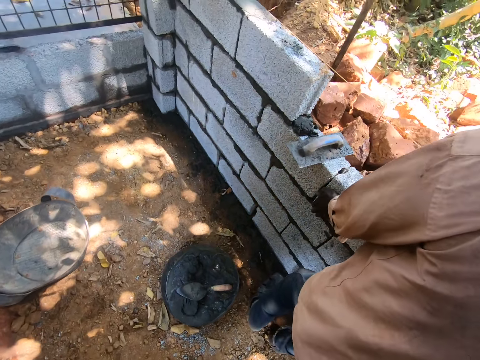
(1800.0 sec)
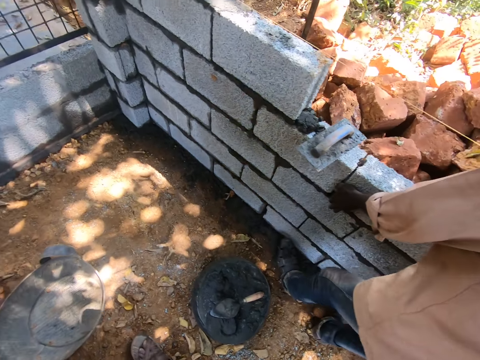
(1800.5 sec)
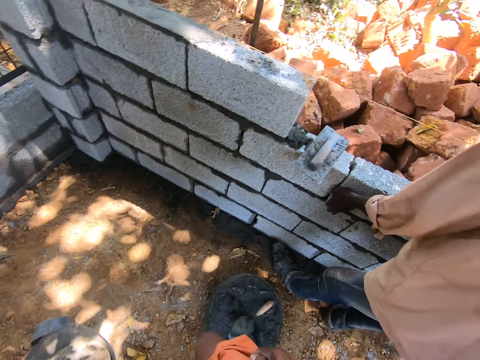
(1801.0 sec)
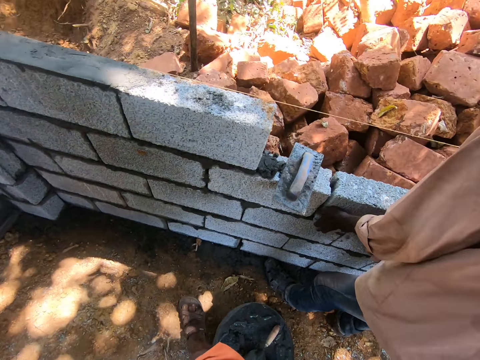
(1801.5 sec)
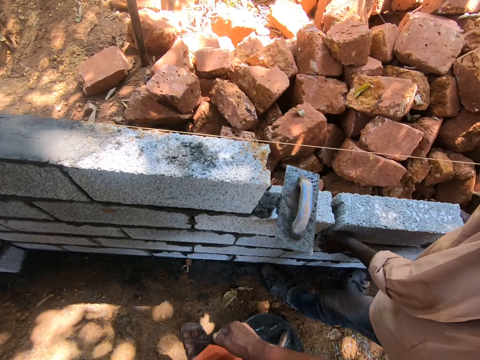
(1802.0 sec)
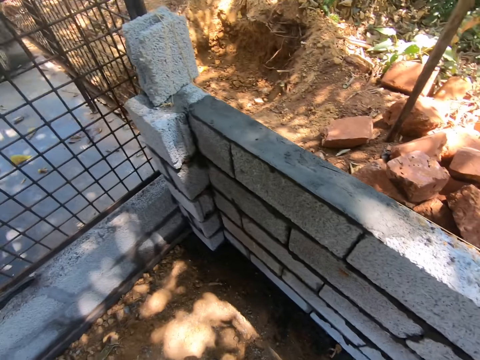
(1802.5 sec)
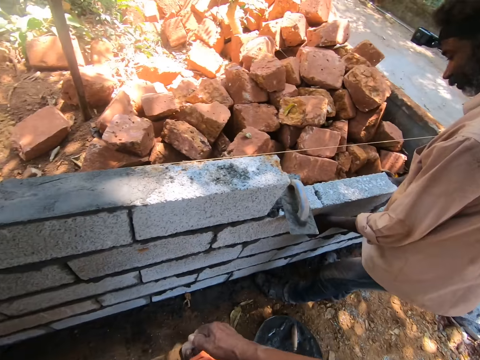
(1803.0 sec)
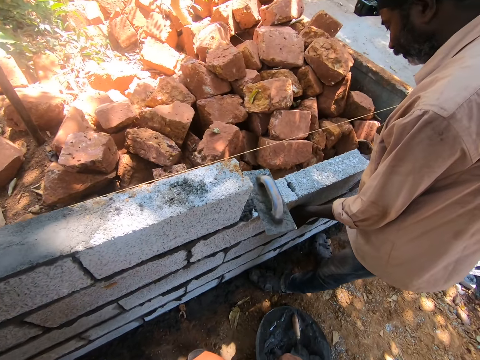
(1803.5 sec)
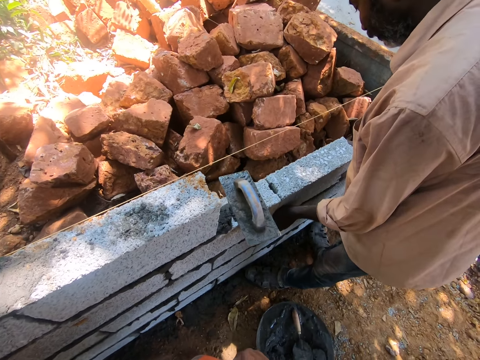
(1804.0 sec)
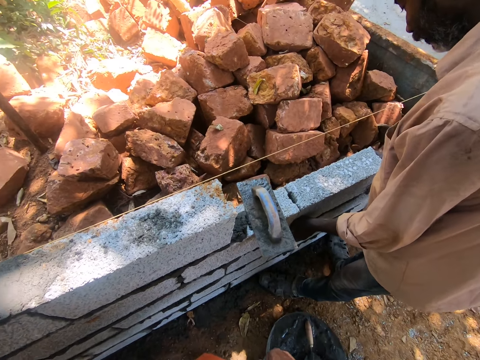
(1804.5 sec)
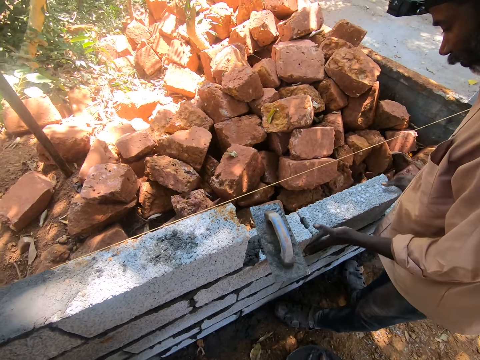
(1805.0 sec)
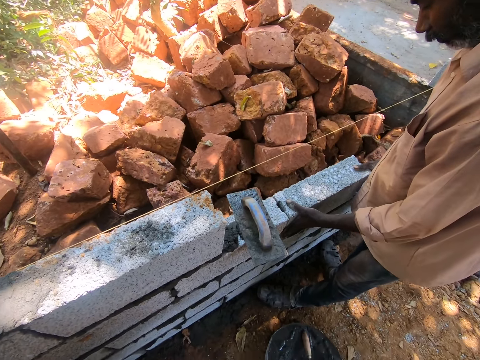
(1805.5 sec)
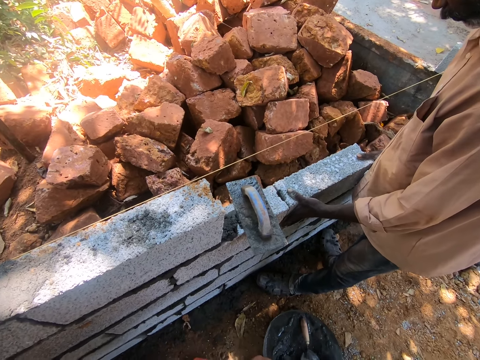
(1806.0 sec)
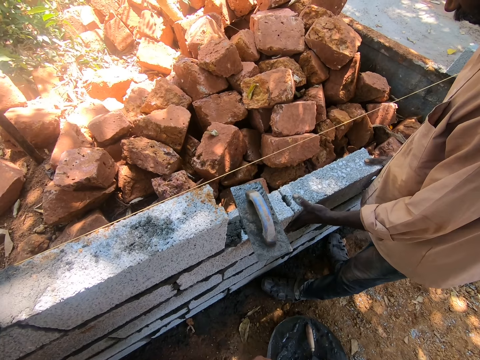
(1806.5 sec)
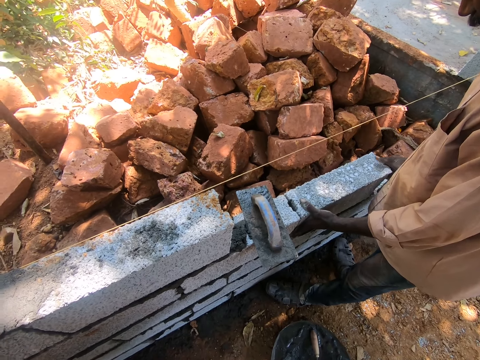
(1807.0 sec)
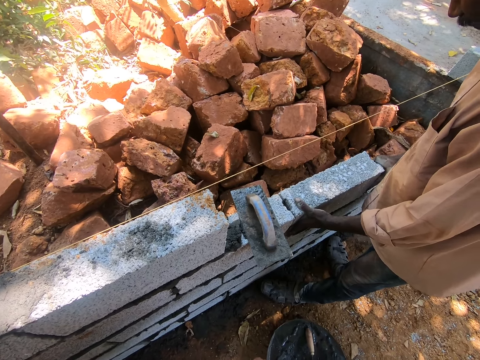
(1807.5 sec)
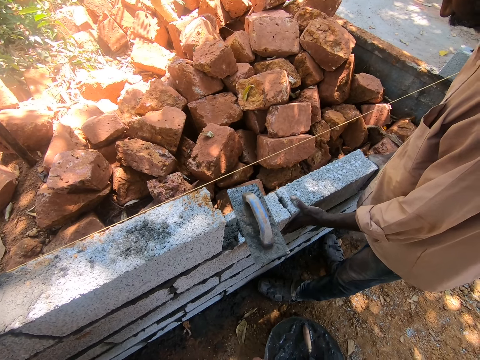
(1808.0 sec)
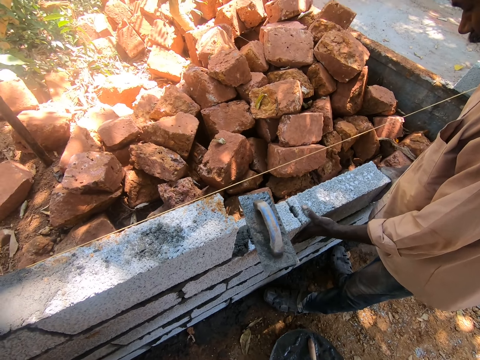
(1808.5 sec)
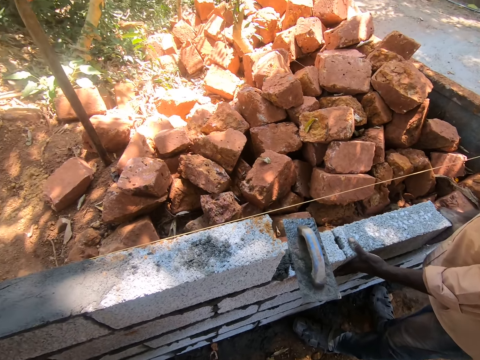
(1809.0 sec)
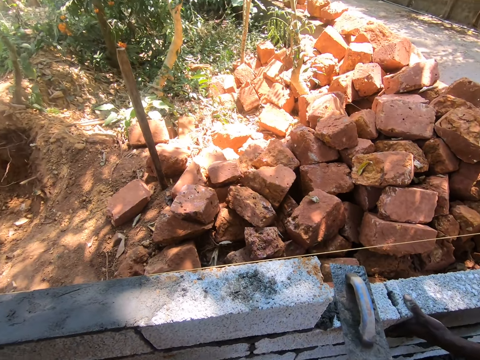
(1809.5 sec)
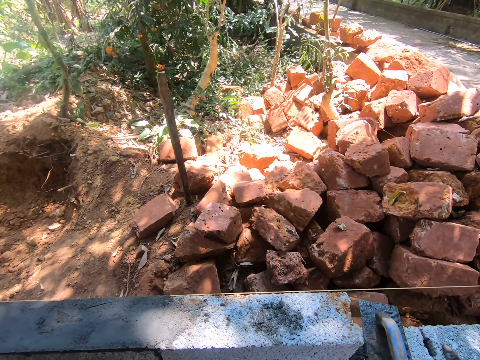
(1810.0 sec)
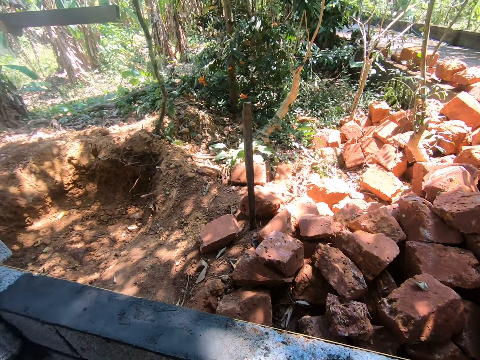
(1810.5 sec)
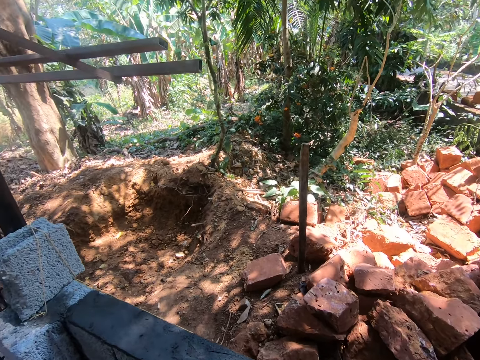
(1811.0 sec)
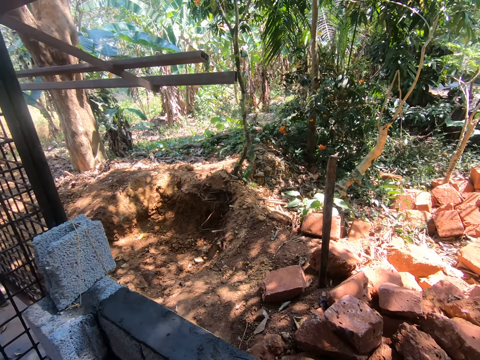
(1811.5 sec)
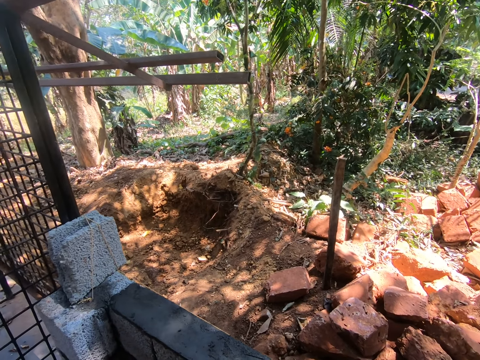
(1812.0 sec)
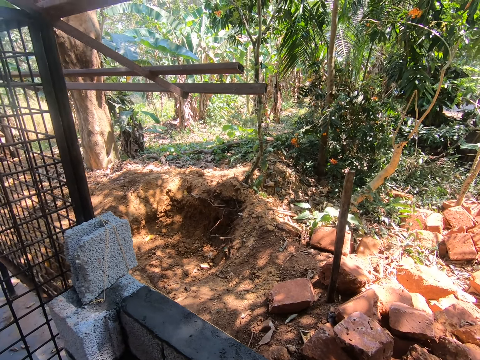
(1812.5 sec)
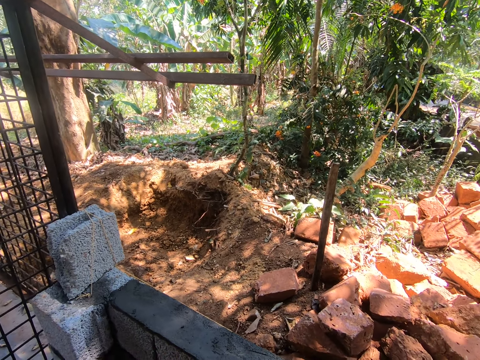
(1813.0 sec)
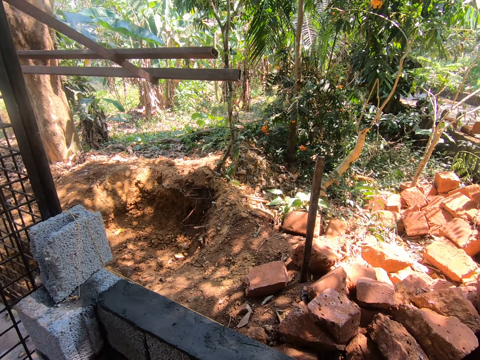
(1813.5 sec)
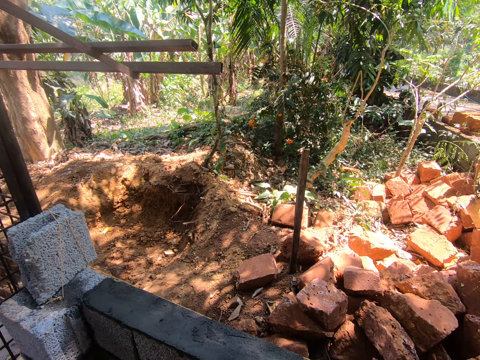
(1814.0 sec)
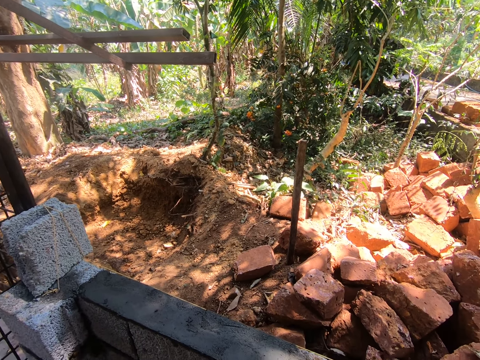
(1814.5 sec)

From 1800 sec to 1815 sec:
A man aligns a brick on the foundation. The camera wearer converses with the man. They look around and converse with the man.

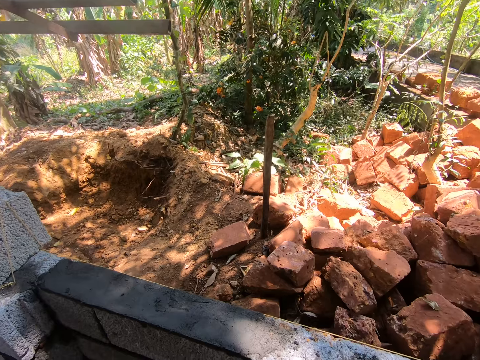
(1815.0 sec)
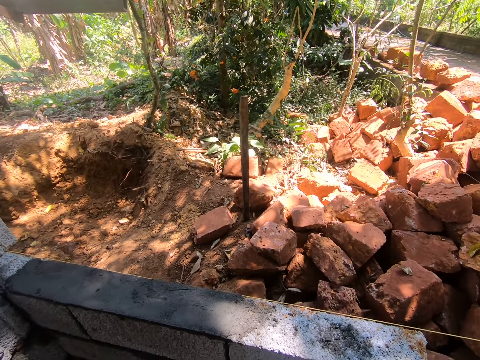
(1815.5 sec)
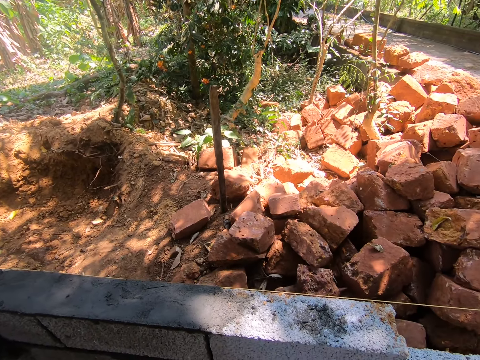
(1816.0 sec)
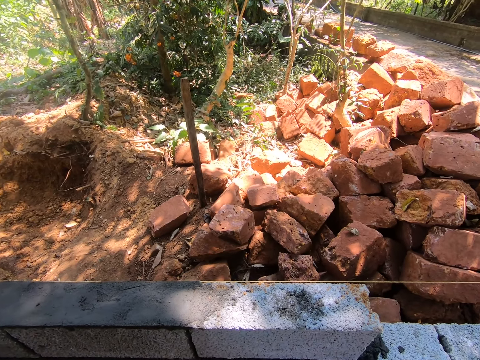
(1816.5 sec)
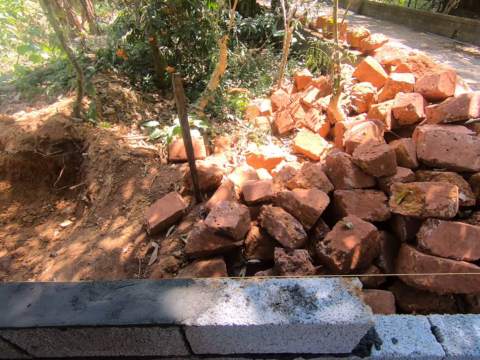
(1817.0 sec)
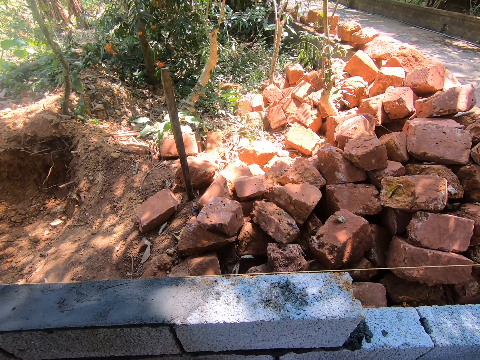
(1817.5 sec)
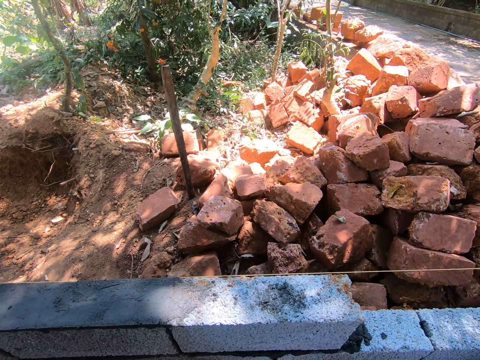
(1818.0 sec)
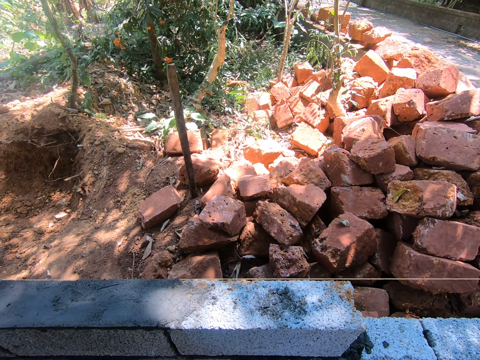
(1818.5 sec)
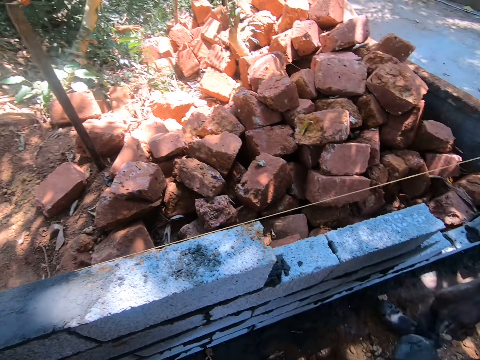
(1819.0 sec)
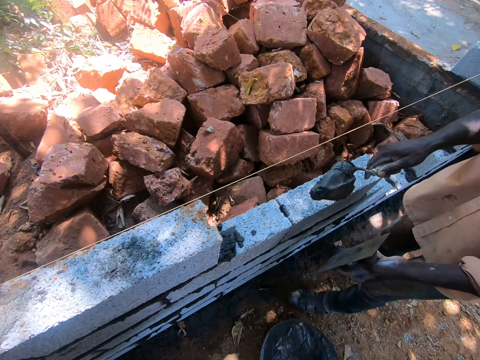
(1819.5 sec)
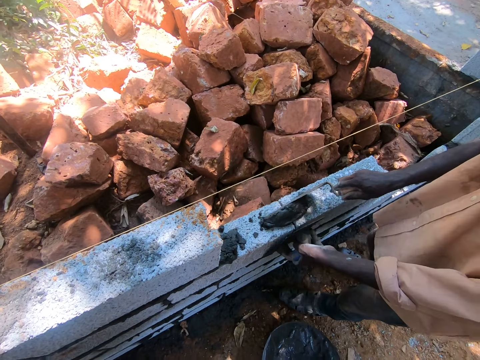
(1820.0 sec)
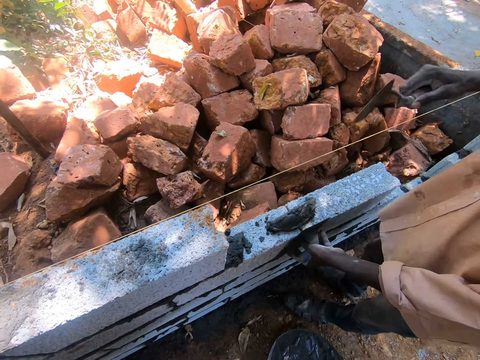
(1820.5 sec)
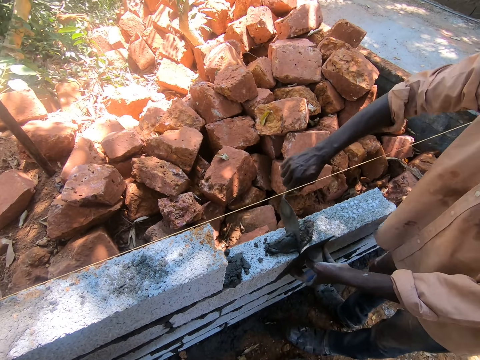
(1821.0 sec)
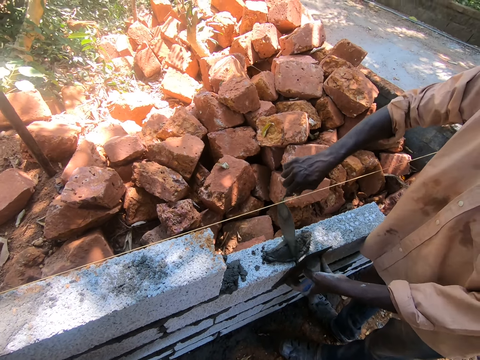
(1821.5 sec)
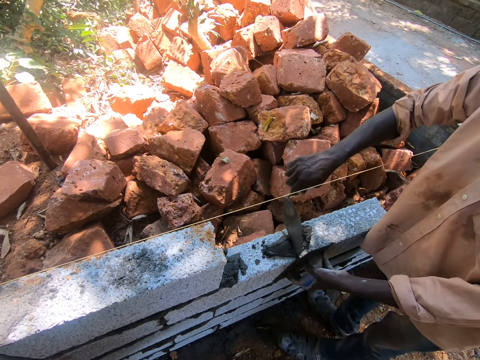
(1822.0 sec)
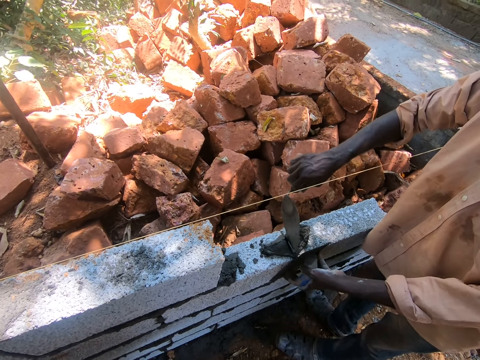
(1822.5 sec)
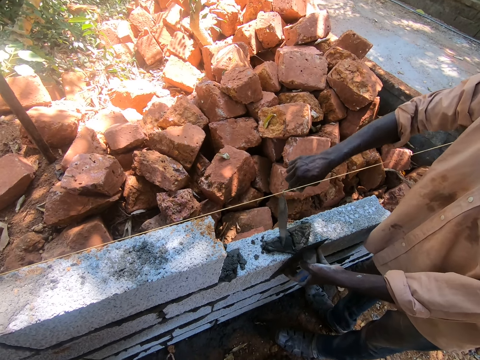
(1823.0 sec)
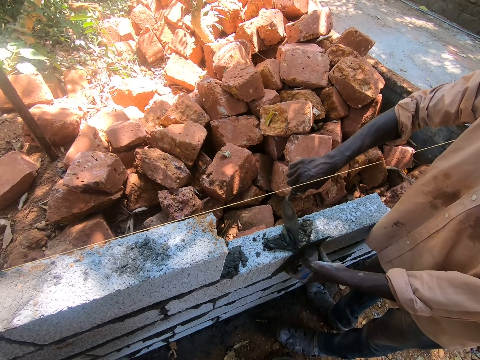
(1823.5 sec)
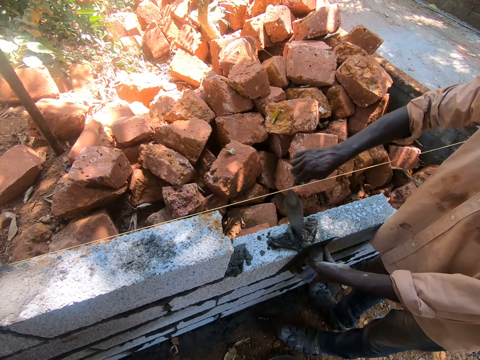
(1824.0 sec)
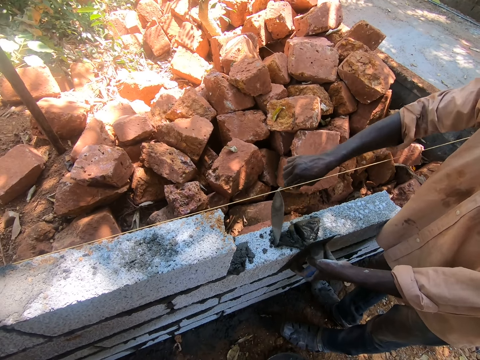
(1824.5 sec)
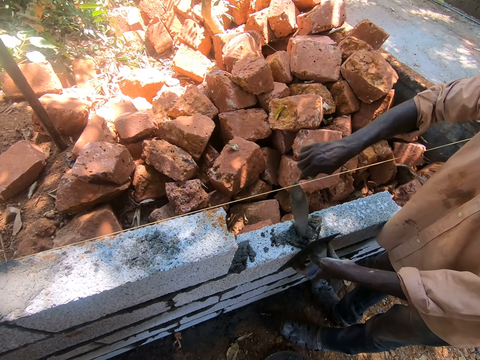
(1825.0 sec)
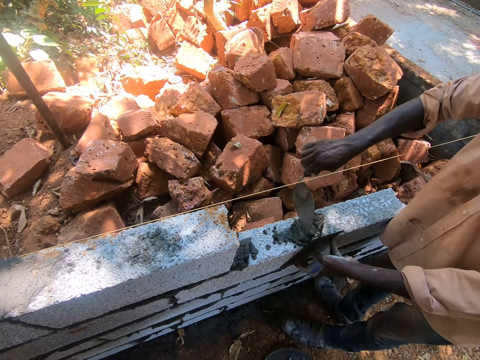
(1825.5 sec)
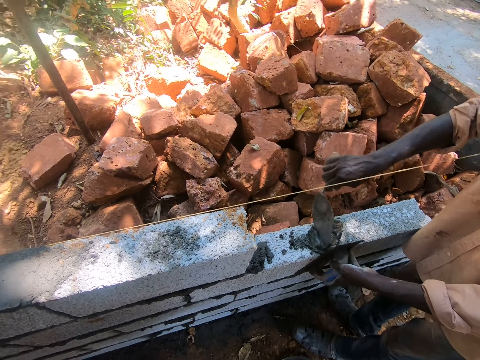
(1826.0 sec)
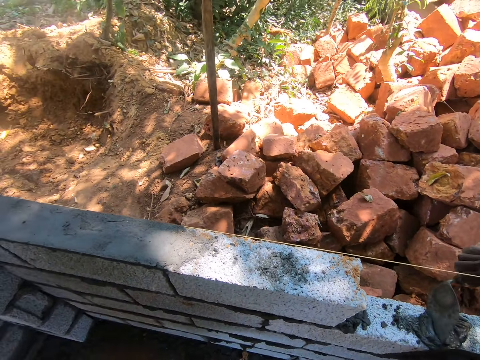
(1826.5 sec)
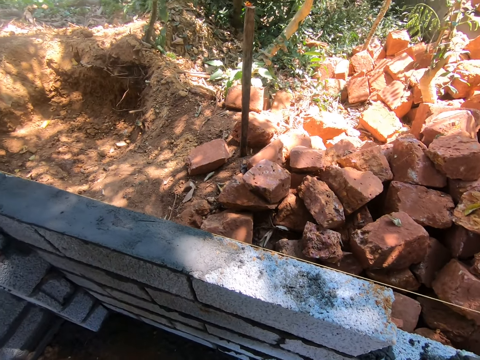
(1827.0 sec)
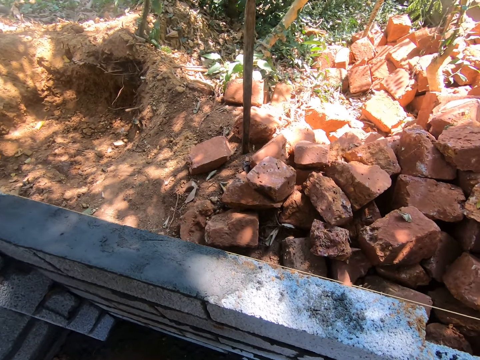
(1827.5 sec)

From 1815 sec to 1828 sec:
The camera wearer converses with a man. The man puts some mortar on the block with the trowel in his right hand. The man places the float in his left hand by the side of the block and sets the mortar in between the blocks with the hand trowel in his right hand.
